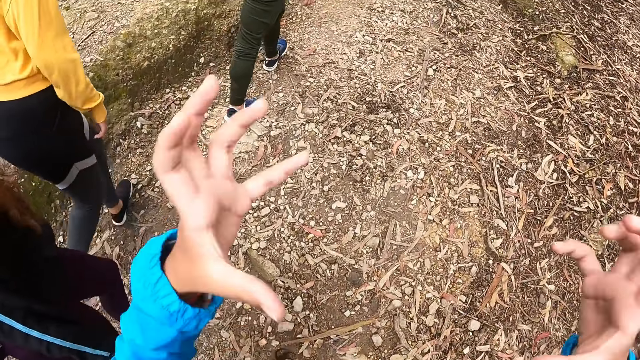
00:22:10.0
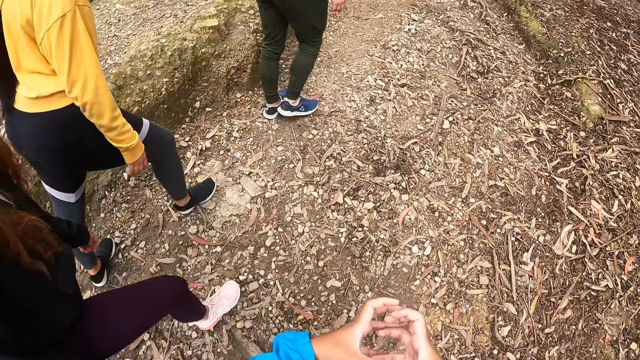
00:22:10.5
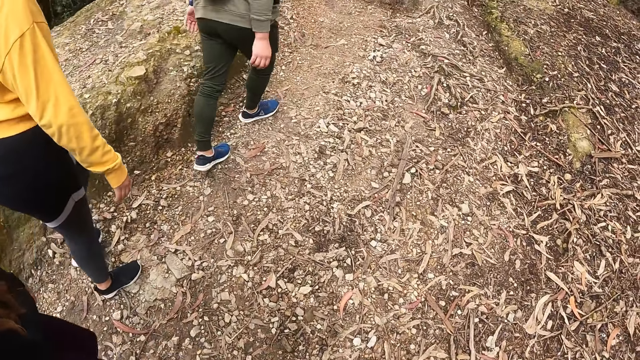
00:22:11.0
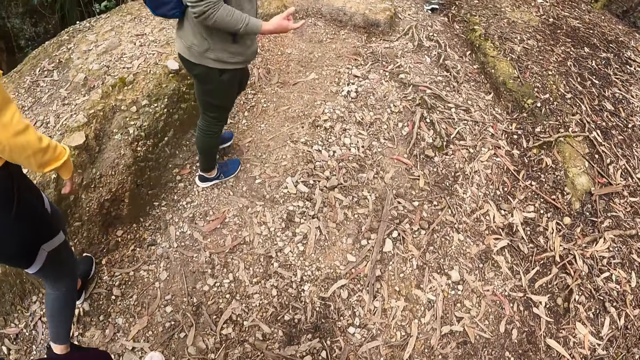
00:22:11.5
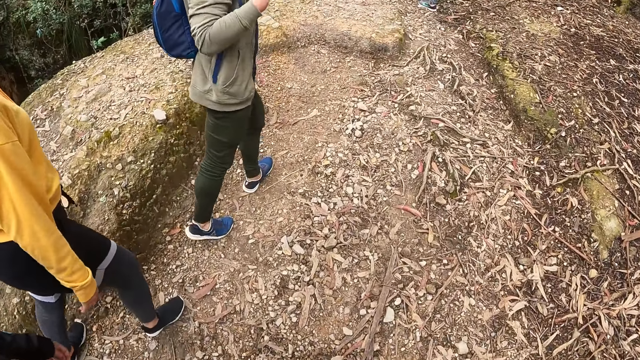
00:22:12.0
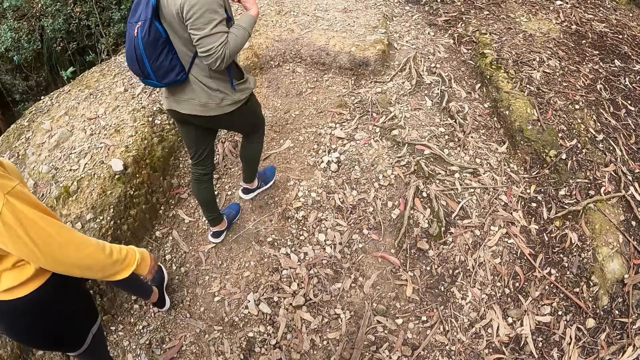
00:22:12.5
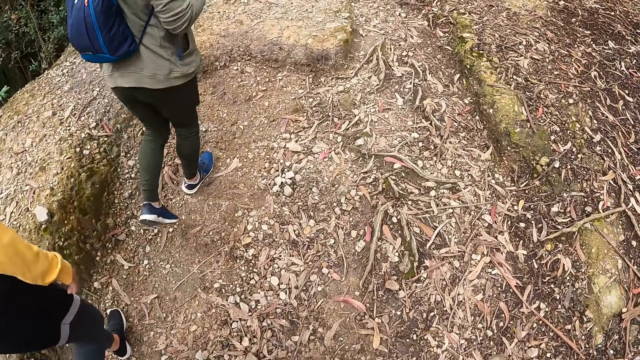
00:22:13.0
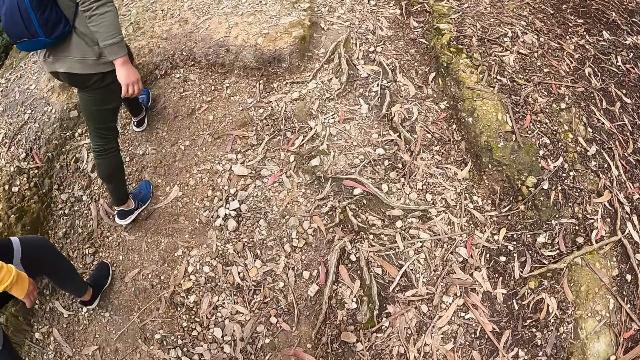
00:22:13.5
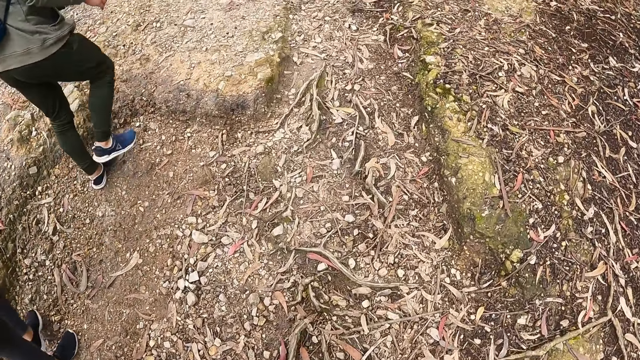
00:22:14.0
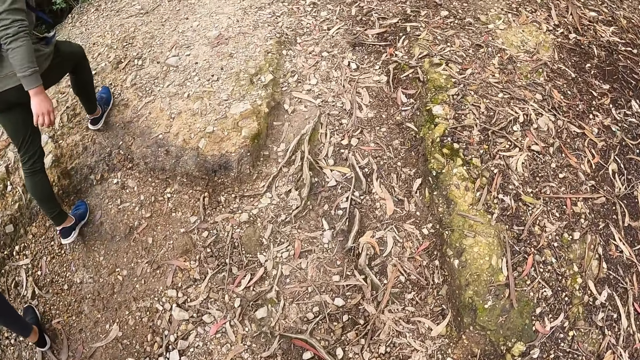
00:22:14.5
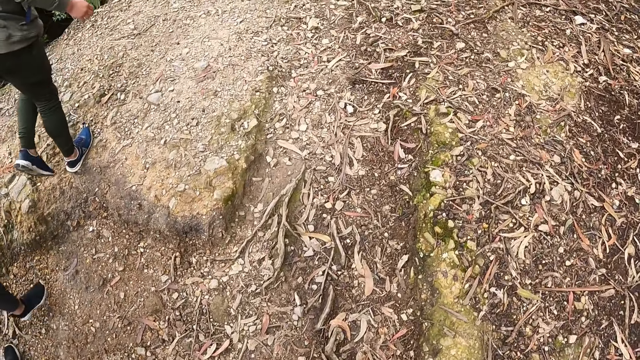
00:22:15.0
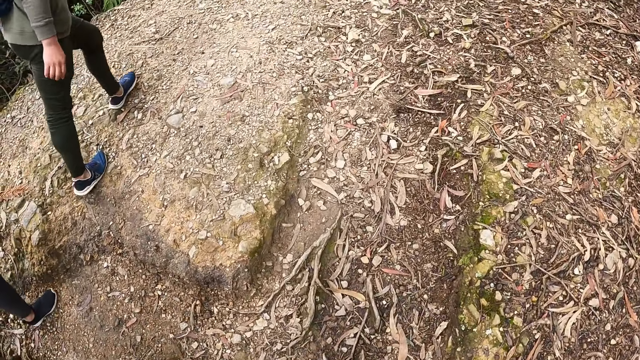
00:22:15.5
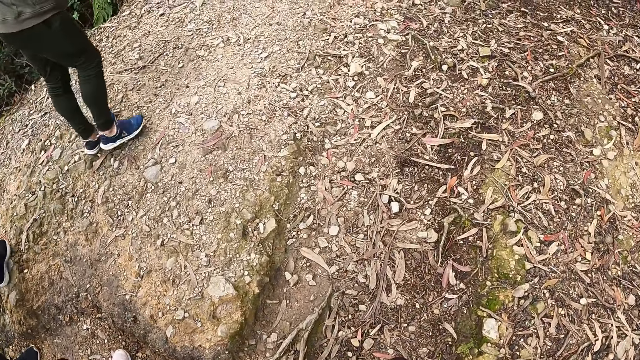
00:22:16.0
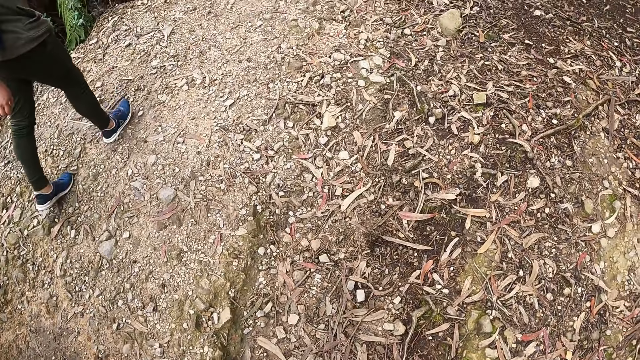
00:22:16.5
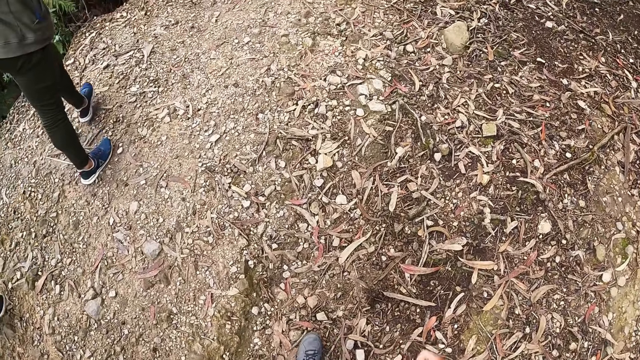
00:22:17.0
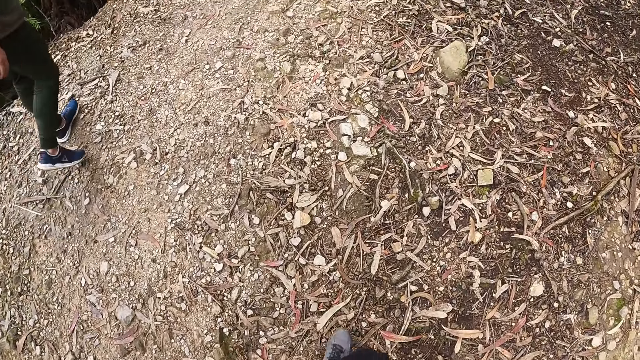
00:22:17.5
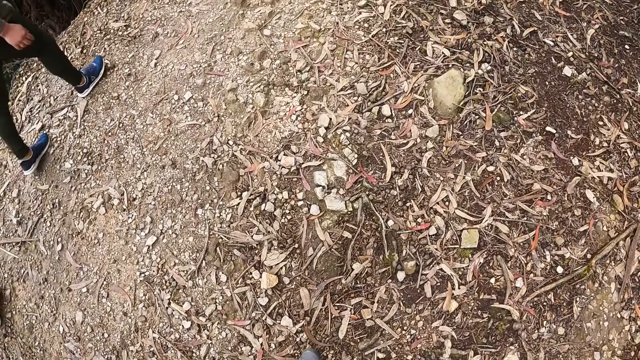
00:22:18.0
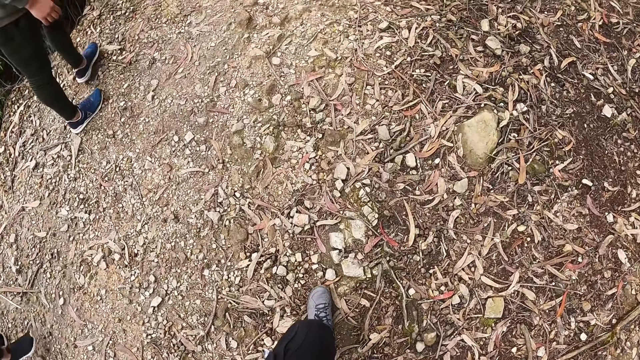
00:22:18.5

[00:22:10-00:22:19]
The camera wearer walks on the pathway.

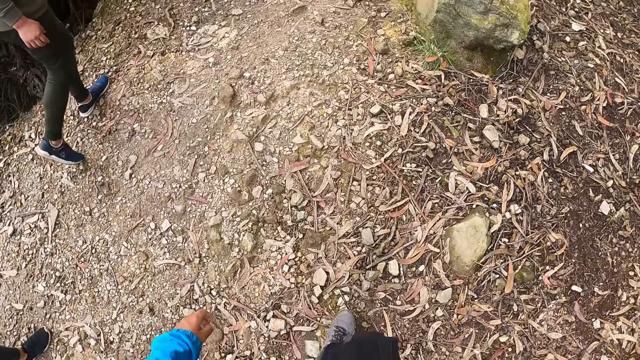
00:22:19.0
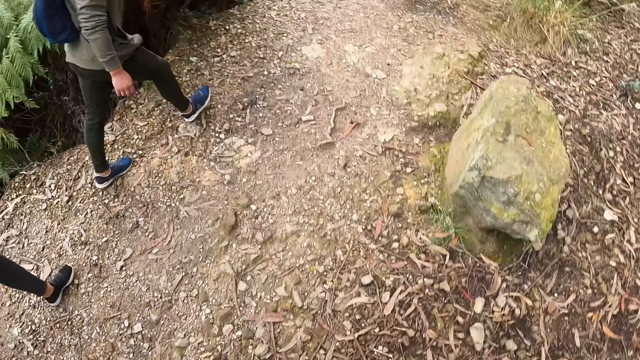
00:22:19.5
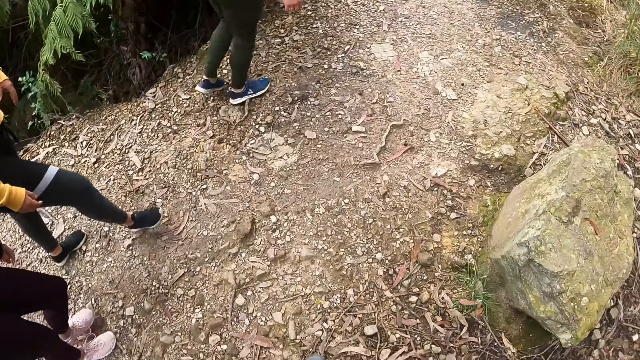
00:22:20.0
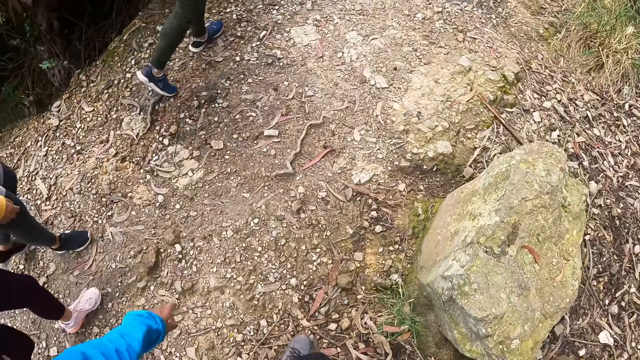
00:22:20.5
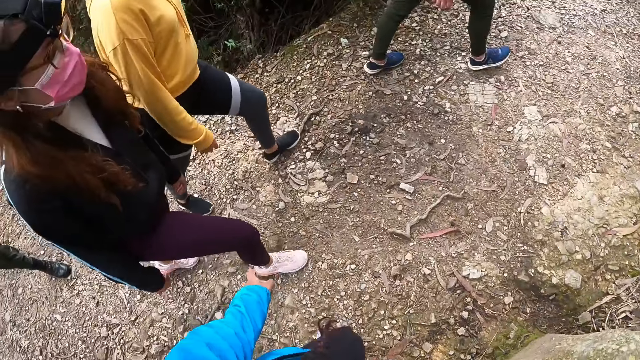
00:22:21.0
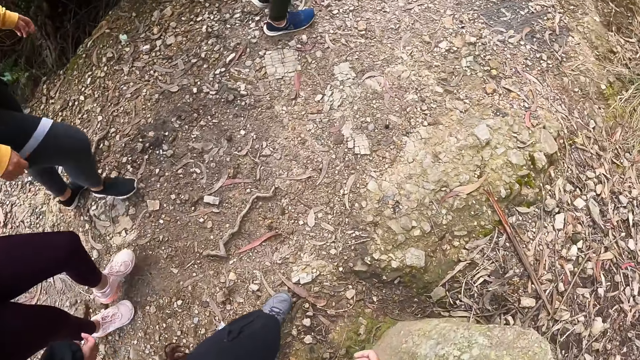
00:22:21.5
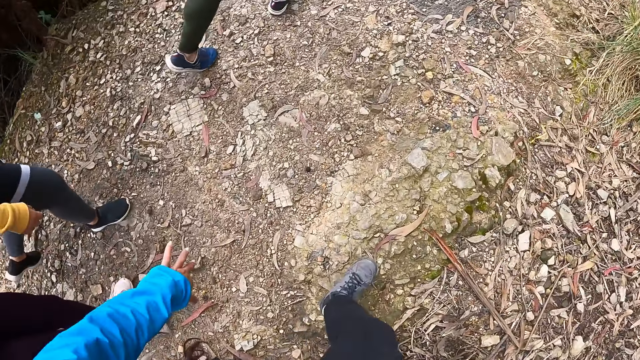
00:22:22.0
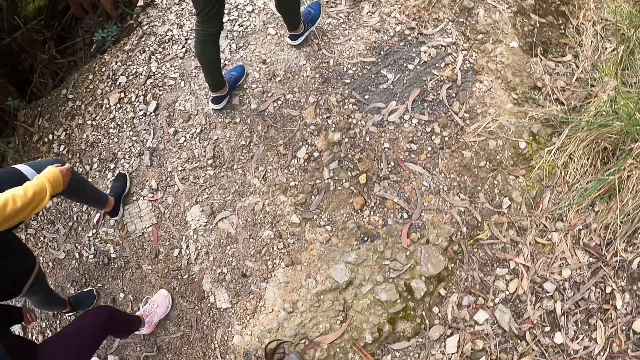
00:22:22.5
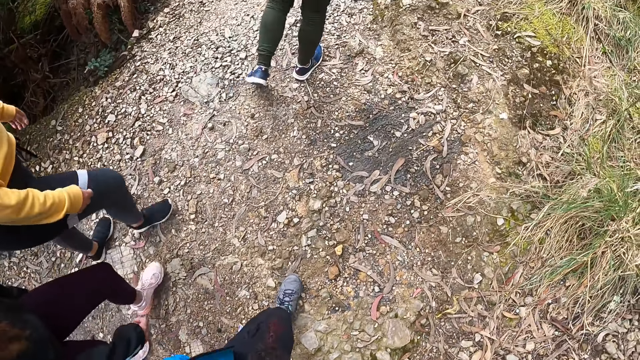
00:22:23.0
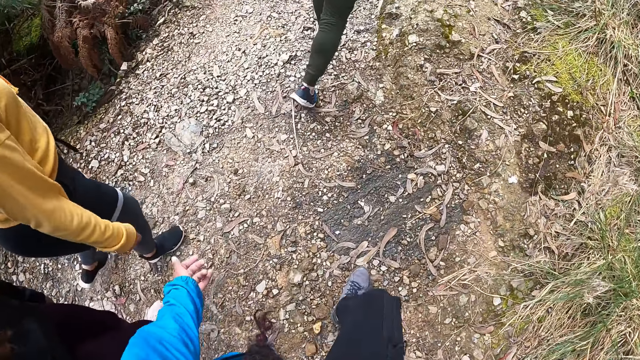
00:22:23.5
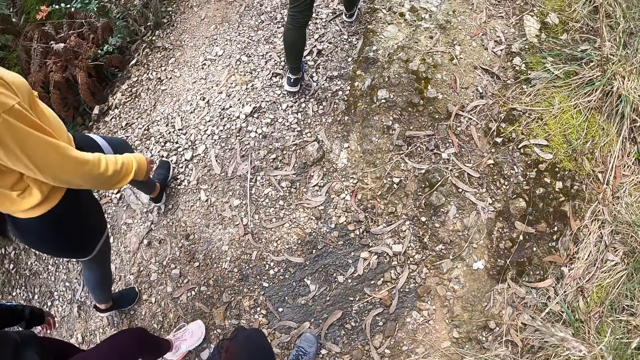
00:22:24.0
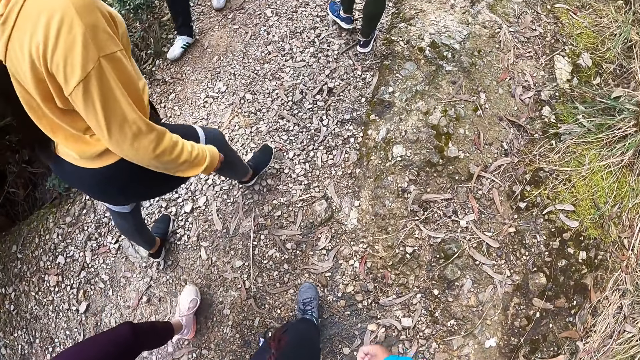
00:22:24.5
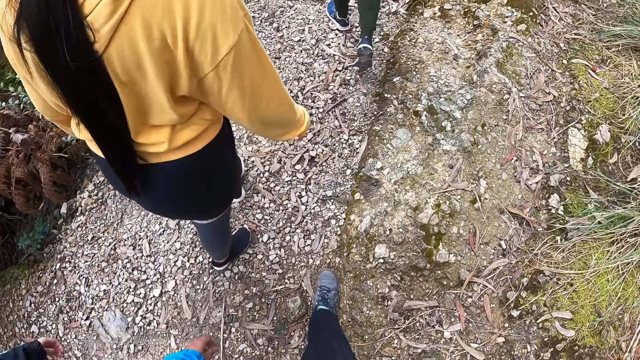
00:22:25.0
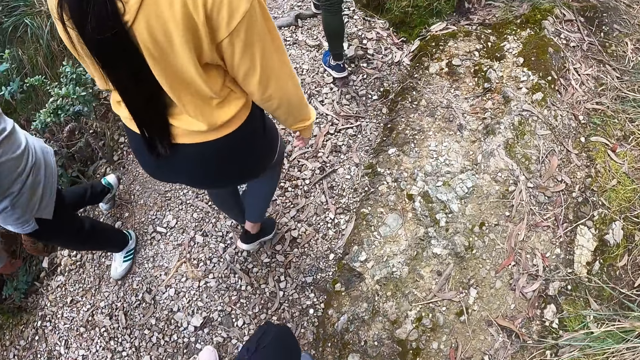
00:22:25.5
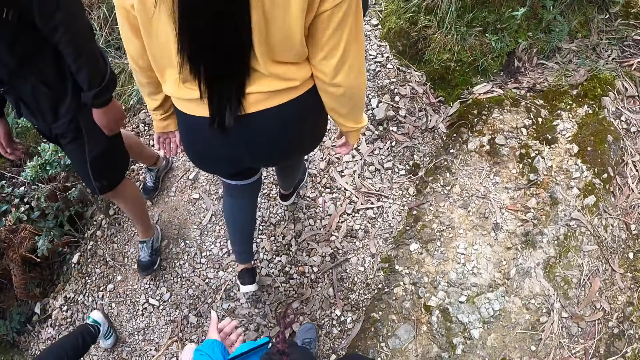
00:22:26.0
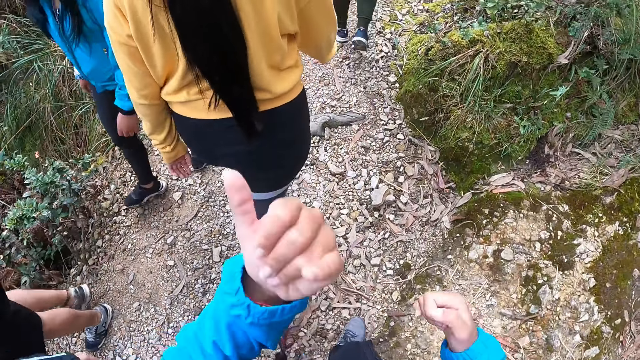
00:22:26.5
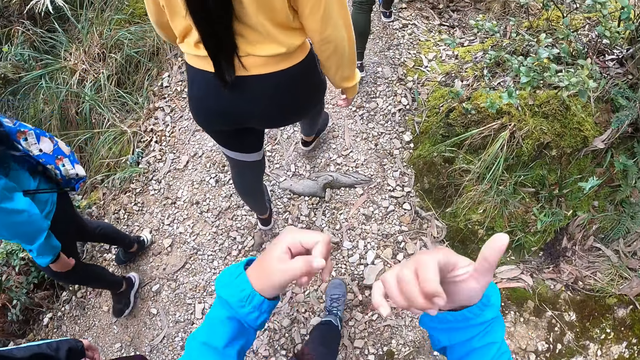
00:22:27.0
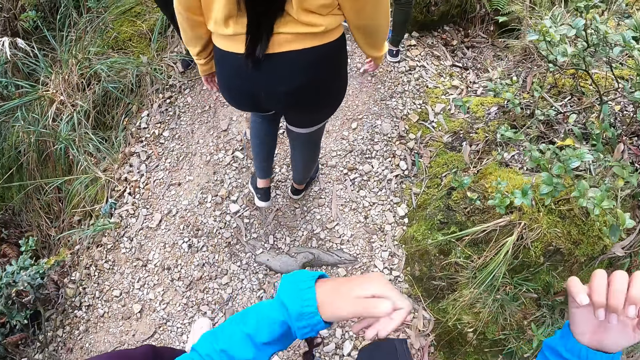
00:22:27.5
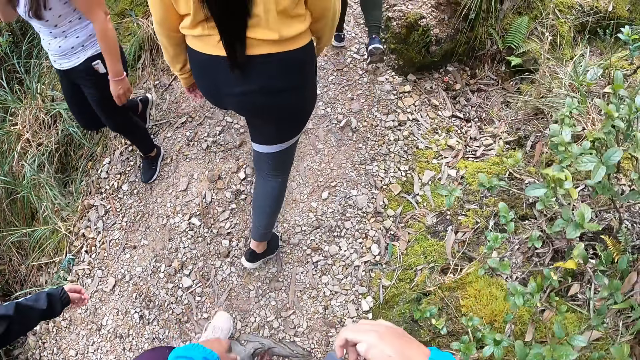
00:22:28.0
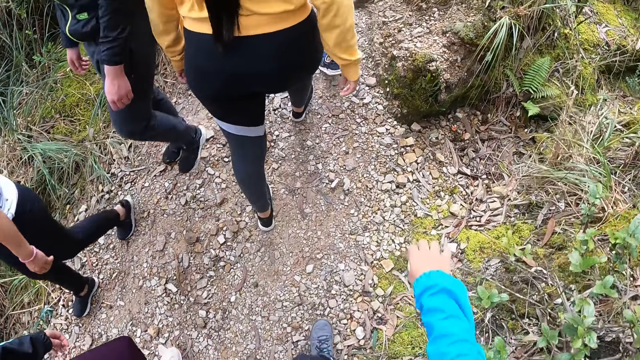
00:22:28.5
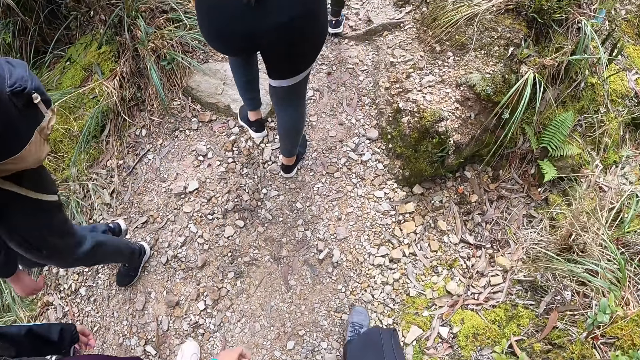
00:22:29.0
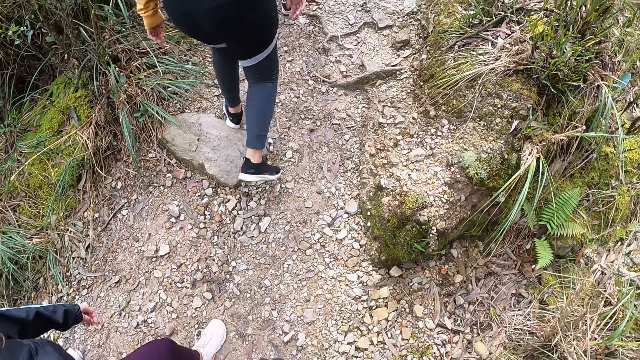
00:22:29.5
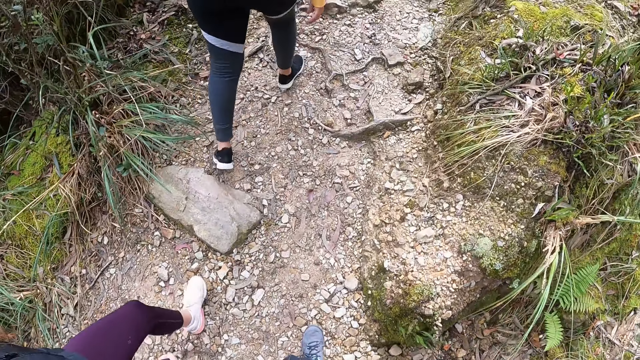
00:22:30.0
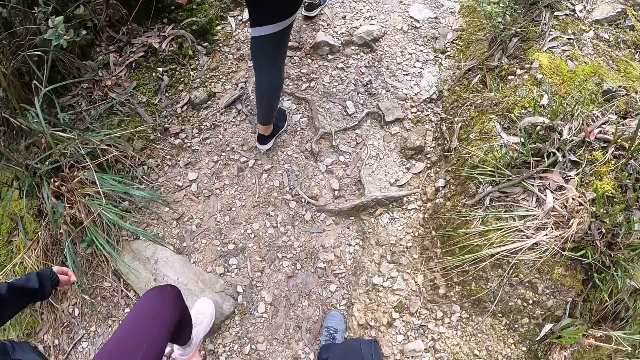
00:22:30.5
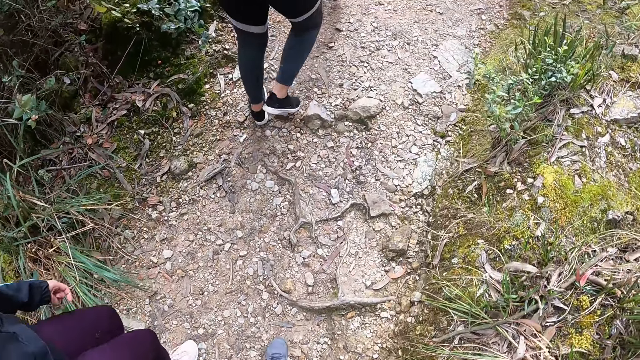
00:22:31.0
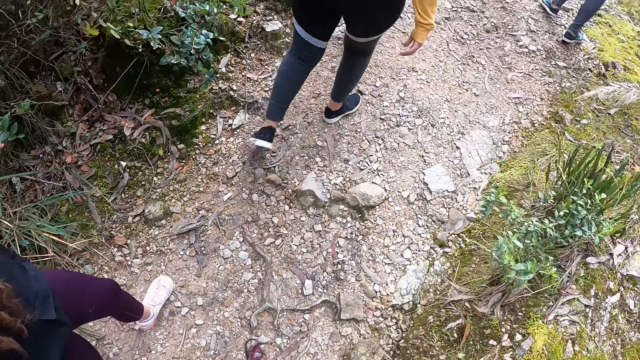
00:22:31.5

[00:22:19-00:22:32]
The camera wearer looks at a woman. He gestures with his hands. He walks up the hill.
